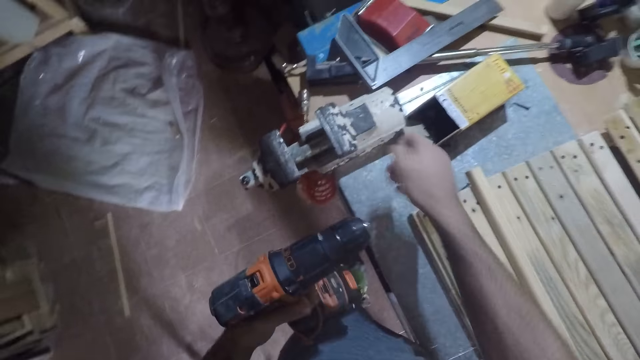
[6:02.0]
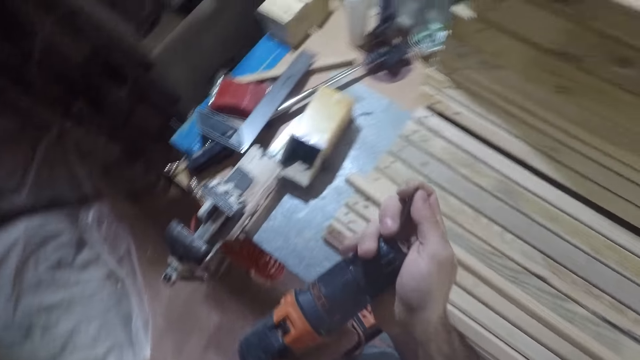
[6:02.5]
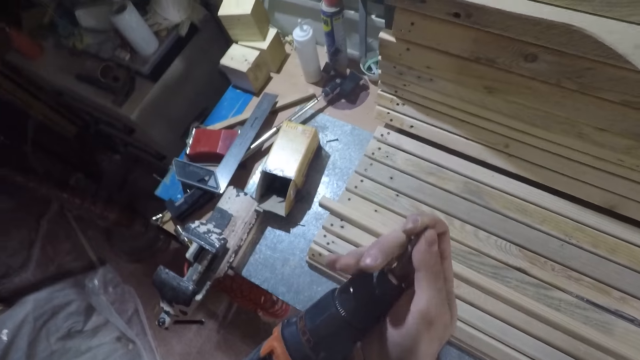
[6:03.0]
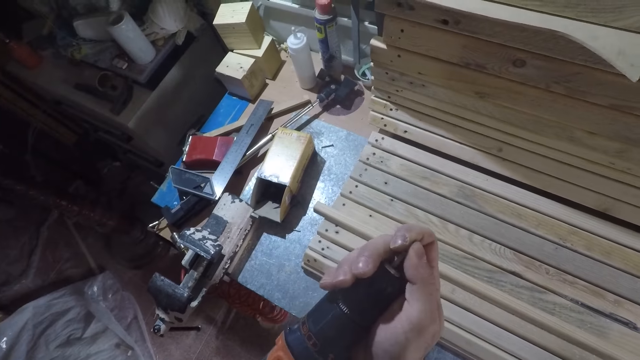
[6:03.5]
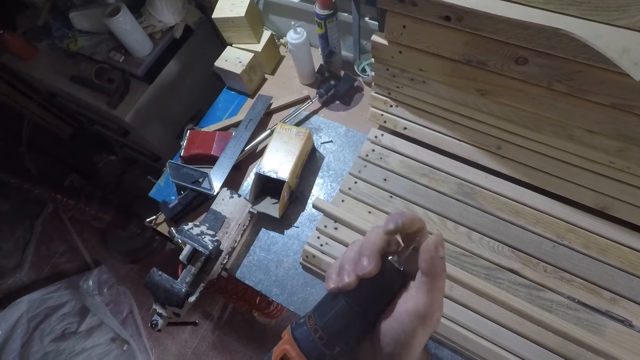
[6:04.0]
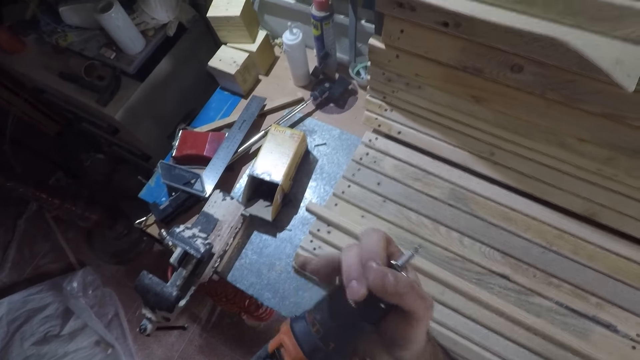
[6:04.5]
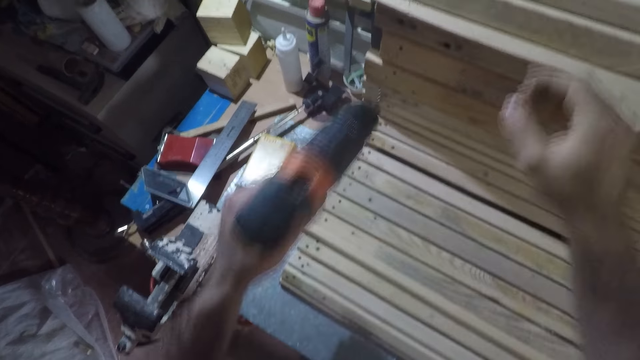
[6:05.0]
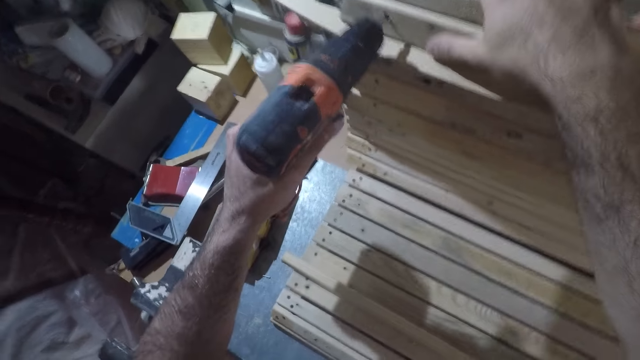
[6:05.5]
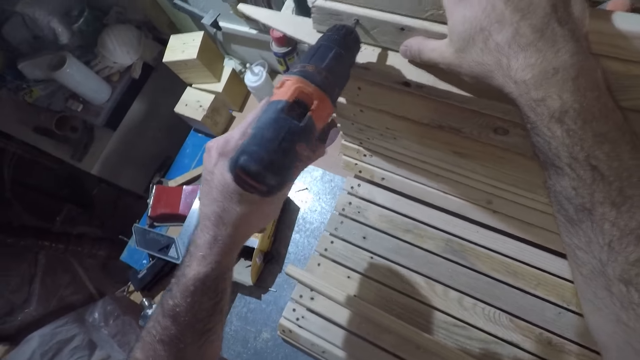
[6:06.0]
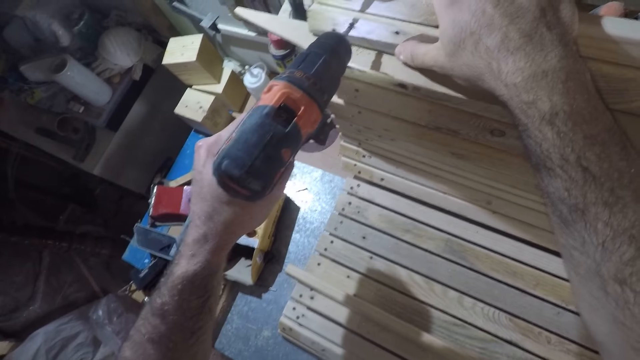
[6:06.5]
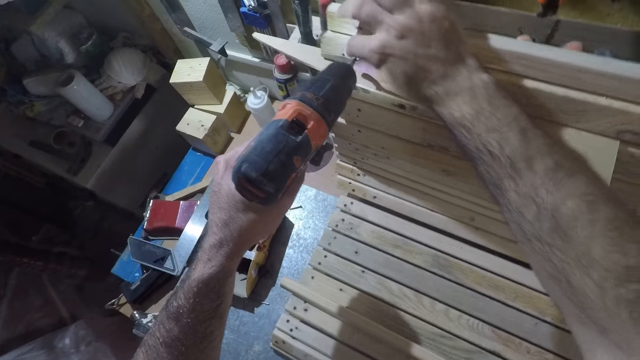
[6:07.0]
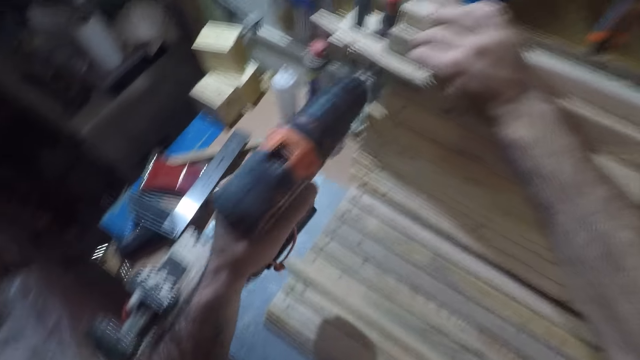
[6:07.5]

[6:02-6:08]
The camera wearer picks another drill bit from the table with his right hand. He puts the drill bit into the power drill. He places the power drill on the wood piece. He touches the wood piece with his right hand. He directs the drill to the timber. He sets the bit on the nail. He supports the timber with the right hand. He drills the wood piece with the power drill. He drills out the nail from the timber. He touches the drill bit with his right hand and withdraws the power drill from the wood piece.

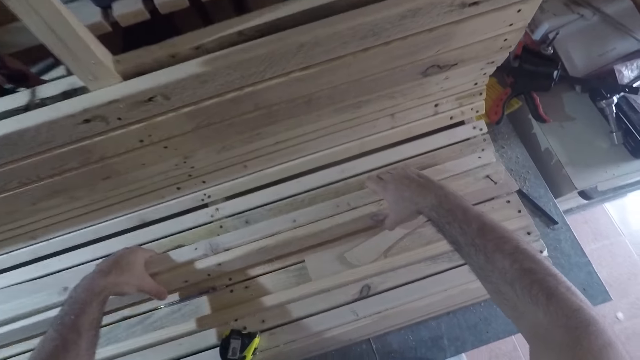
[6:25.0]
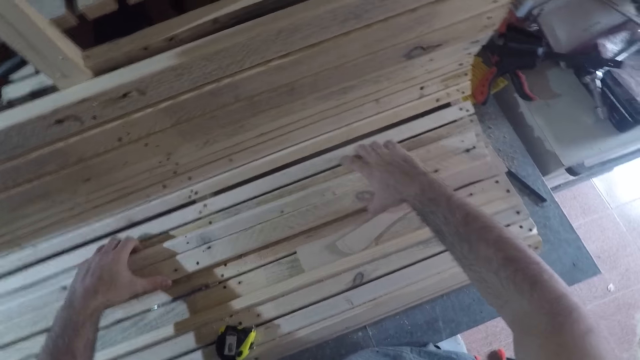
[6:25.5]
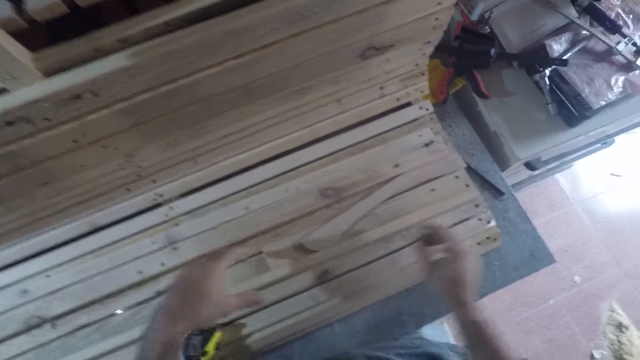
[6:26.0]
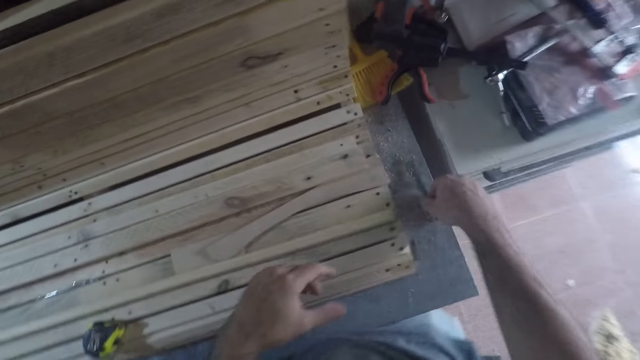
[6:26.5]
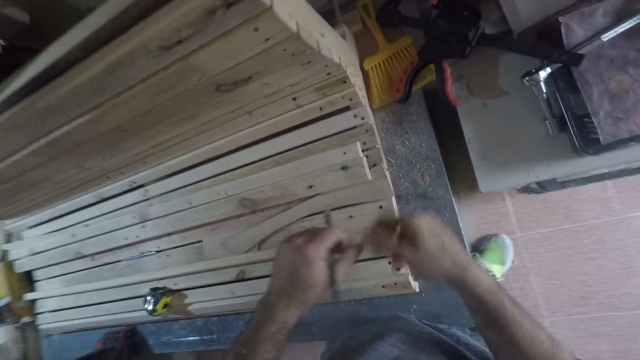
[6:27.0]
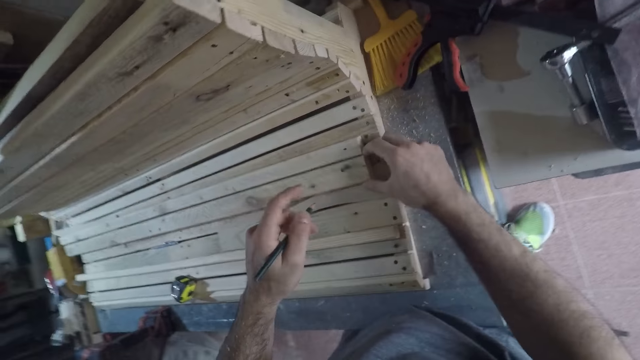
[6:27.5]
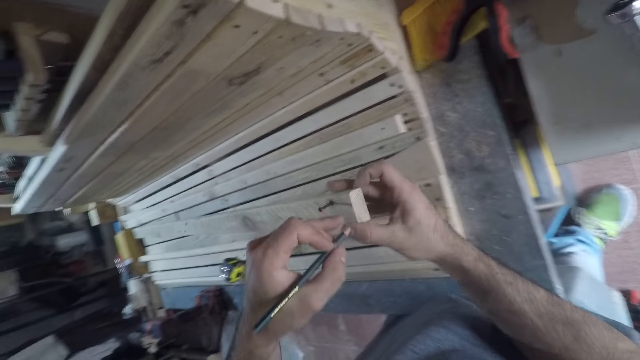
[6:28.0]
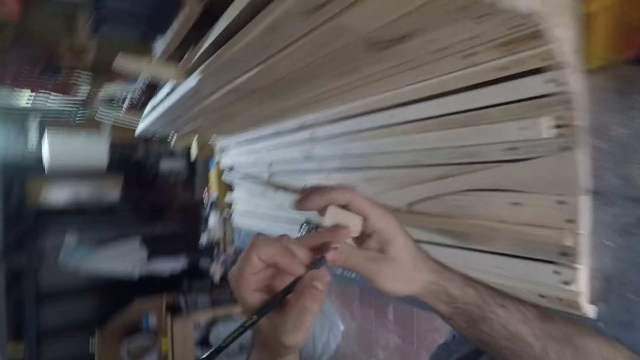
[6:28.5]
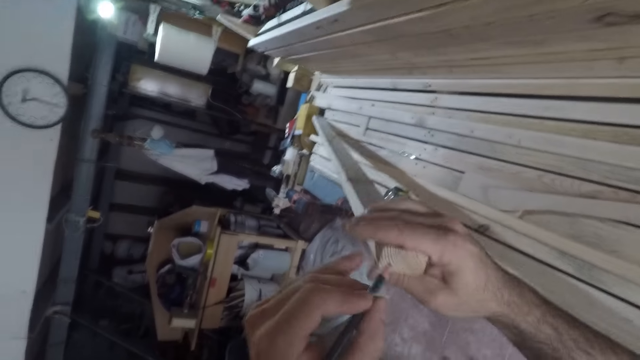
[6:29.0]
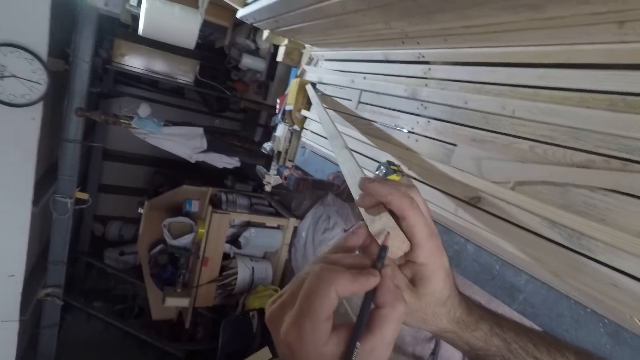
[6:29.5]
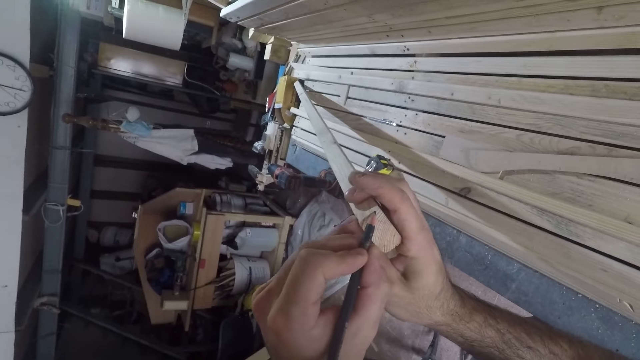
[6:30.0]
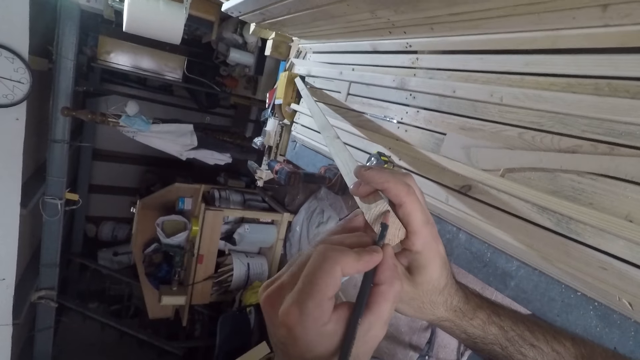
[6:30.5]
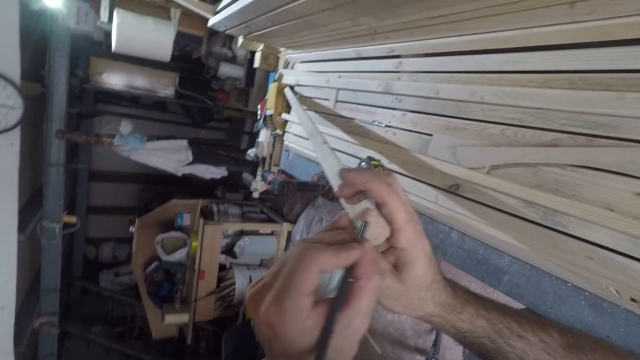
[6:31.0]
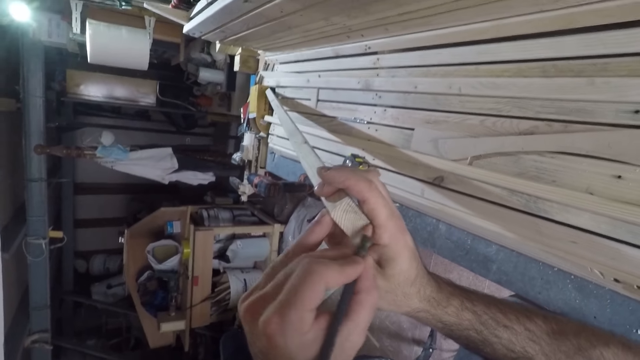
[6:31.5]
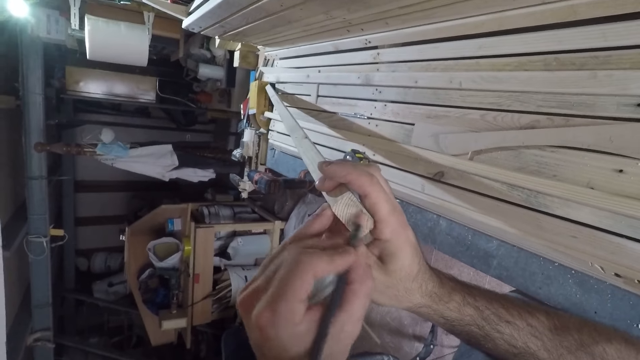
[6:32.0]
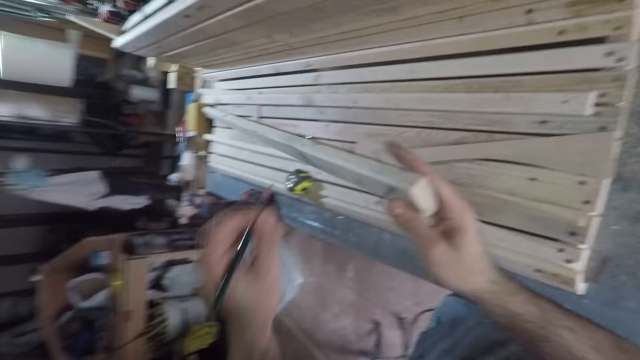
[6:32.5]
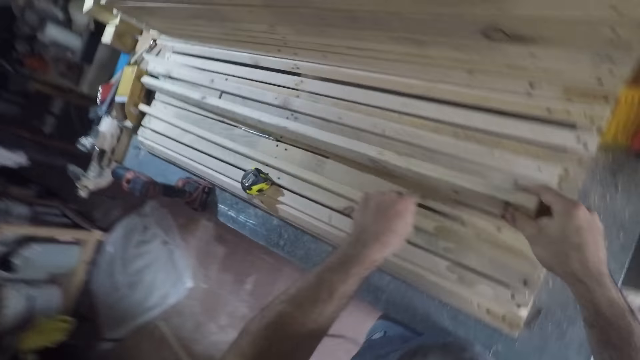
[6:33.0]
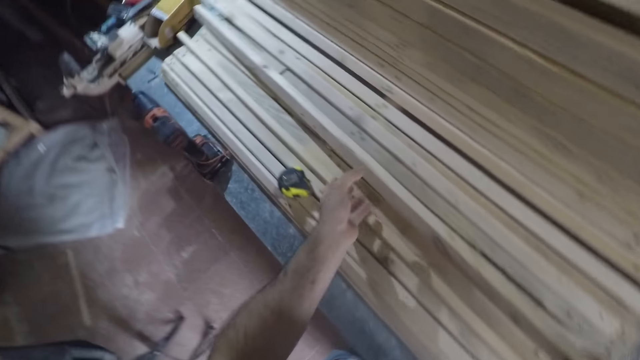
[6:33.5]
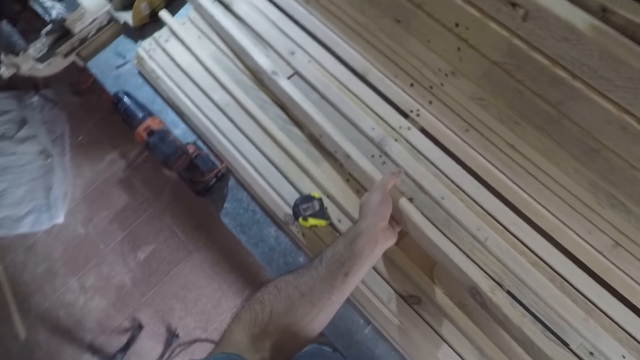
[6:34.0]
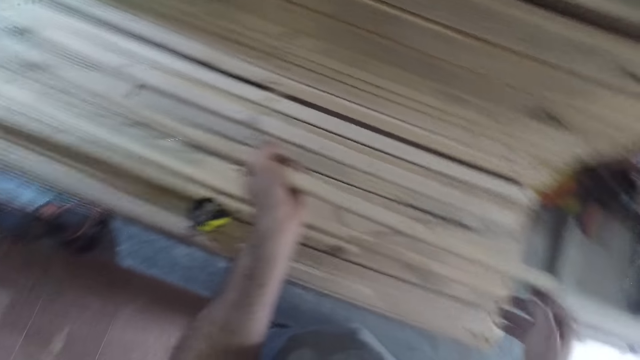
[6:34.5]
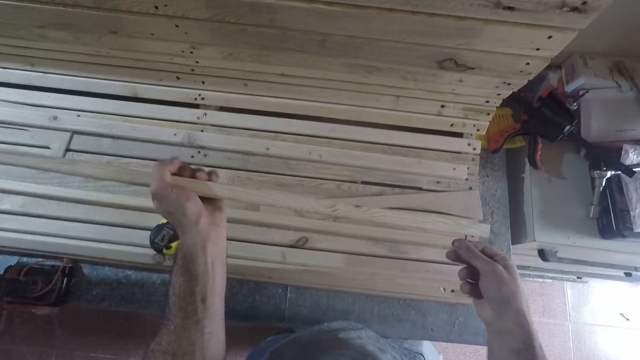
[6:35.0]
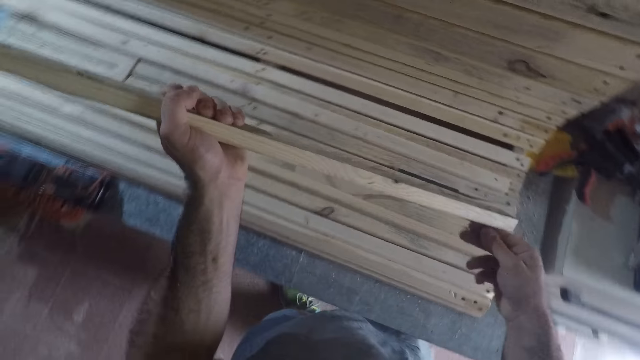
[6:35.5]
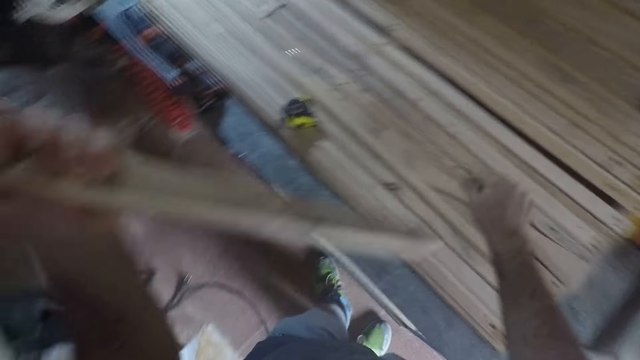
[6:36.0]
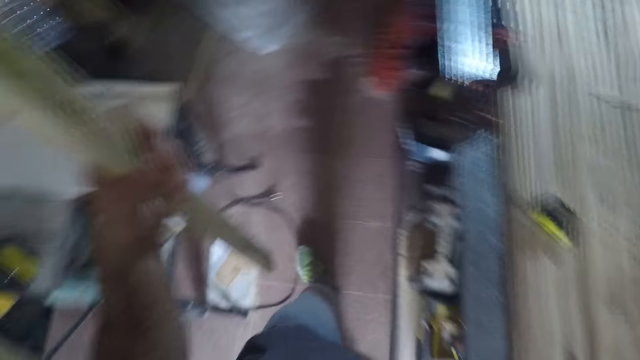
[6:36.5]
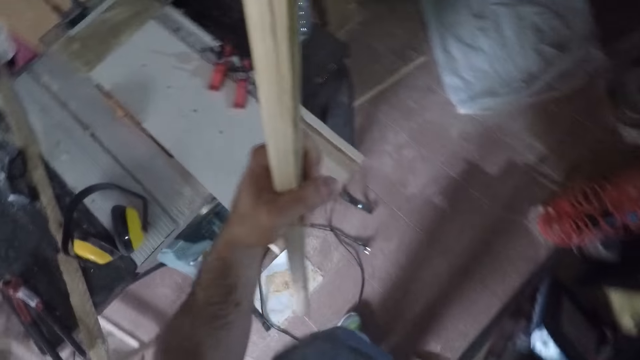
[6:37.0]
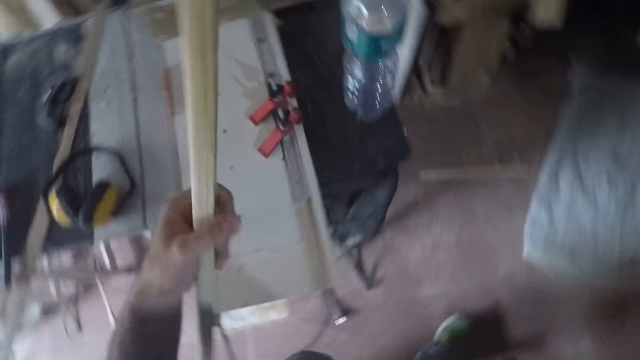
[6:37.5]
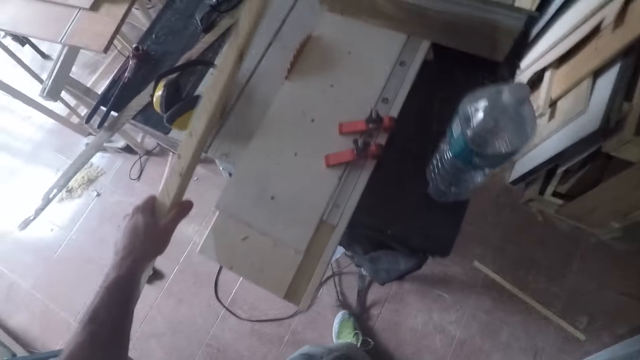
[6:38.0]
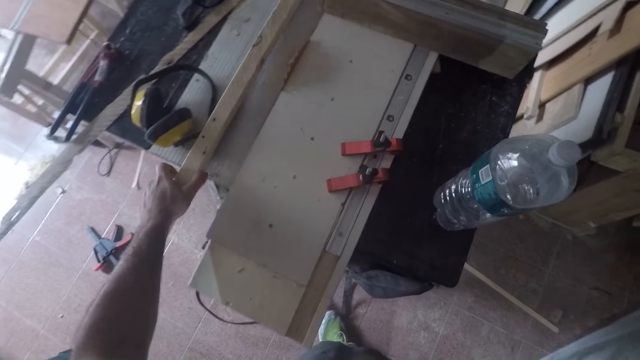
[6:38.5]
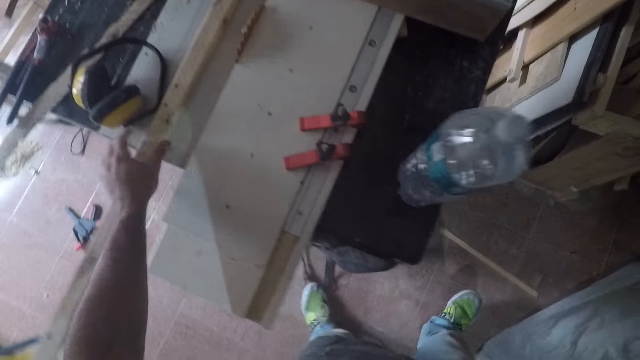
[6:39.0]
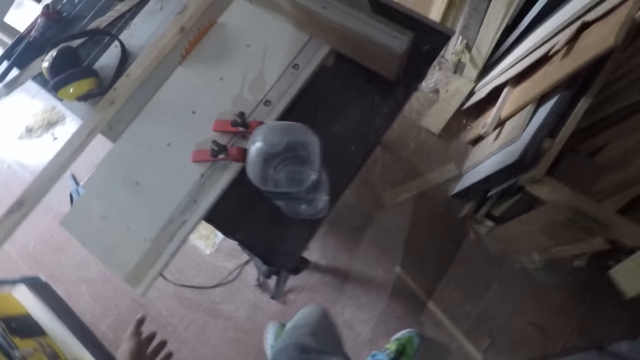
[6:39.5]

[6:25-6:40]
The camera wearer puts the wood pieces on other wood pieces on the table. He picks up a pencil on the puttering bench with his right hand. He passes the pencil from his right hand to his left hand. He raises a wood piece or timber from the other wood pieces with his right hand. He marks the timber using the pencil with his left hand. He drops the pencil on the other wood pieces on the table. He picks the wood piece with his left hand. He removes a screw or nail from the wood piece with his right hand. He turns around with the timber. He drops the wood piece in his left hand on a table saw.
